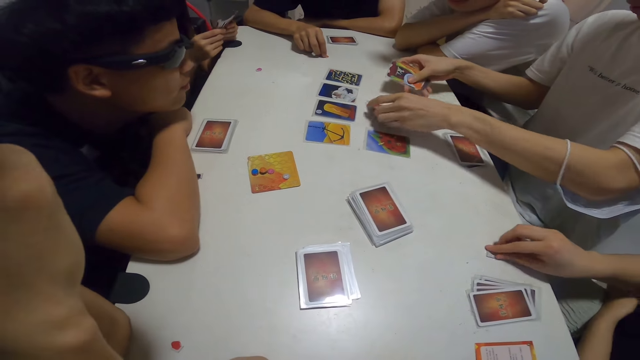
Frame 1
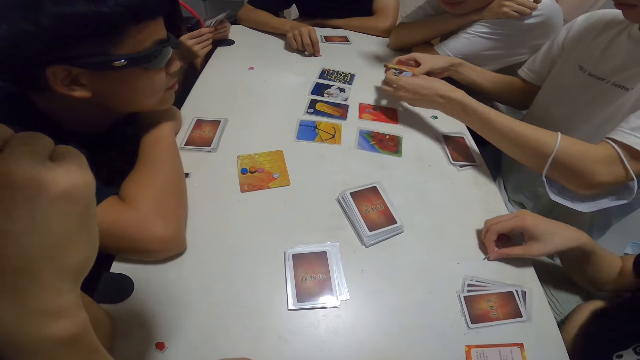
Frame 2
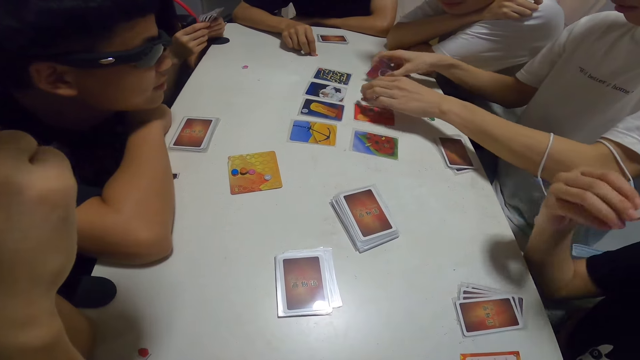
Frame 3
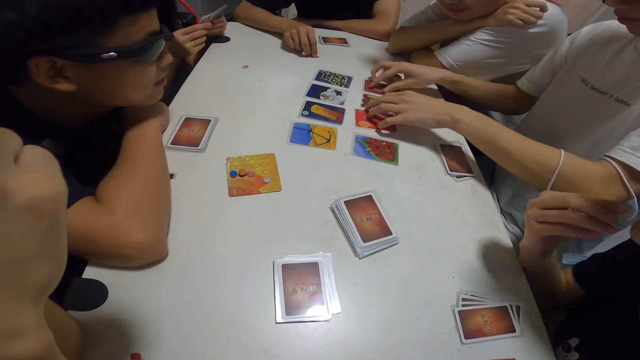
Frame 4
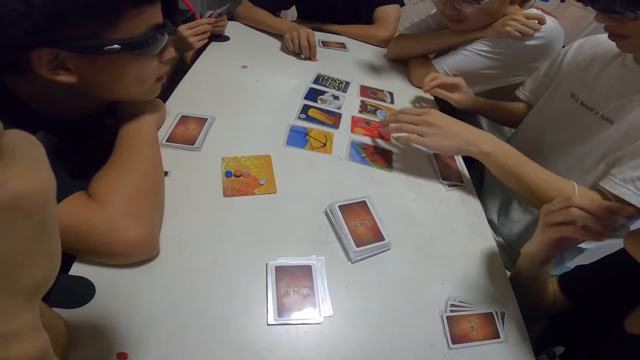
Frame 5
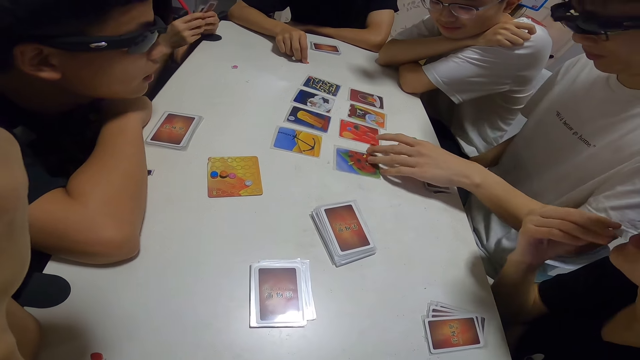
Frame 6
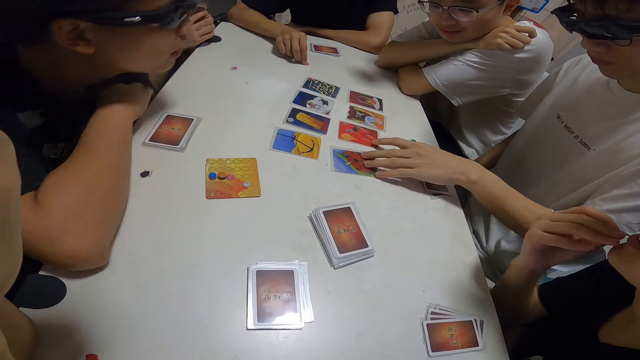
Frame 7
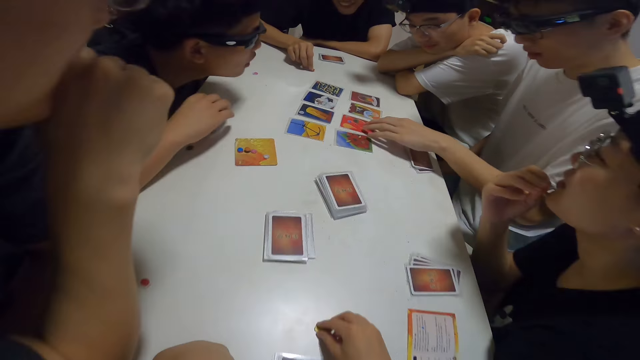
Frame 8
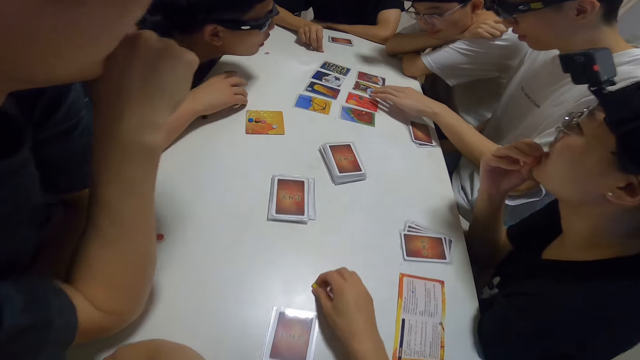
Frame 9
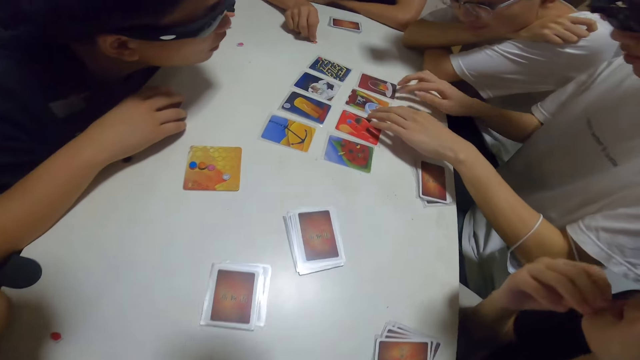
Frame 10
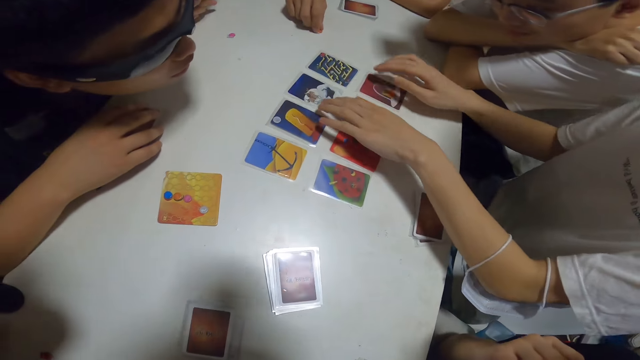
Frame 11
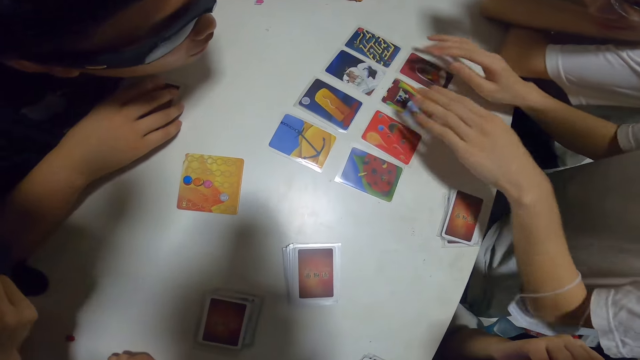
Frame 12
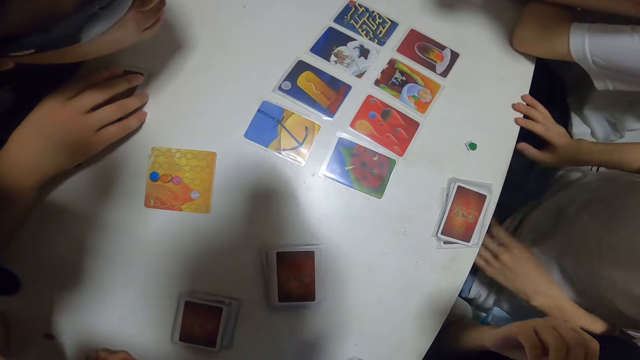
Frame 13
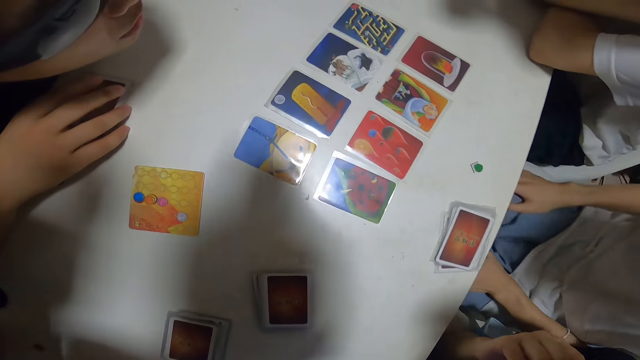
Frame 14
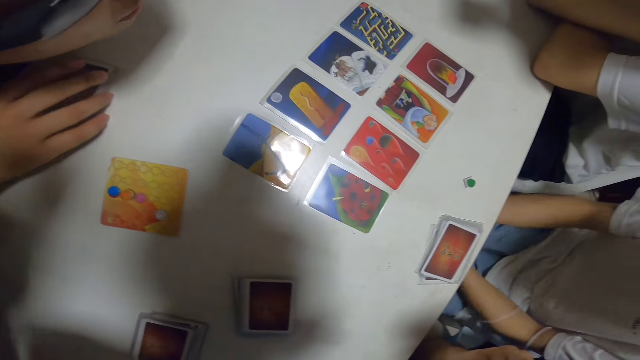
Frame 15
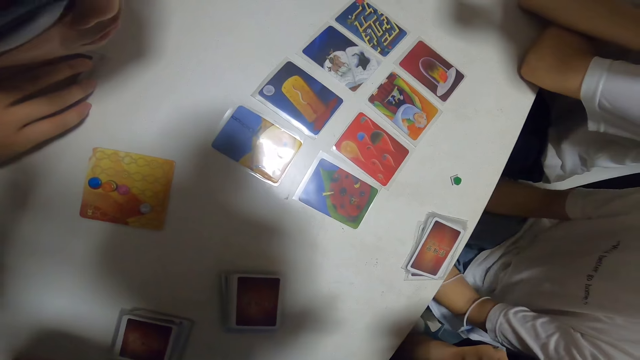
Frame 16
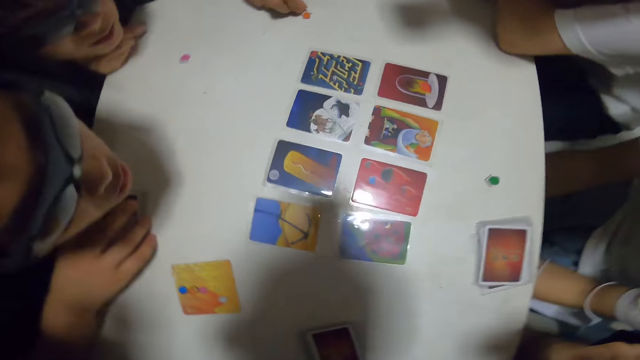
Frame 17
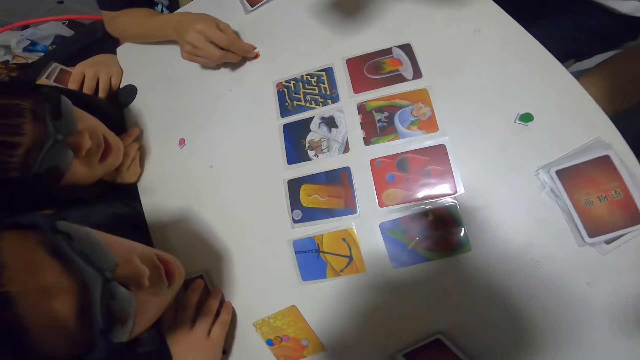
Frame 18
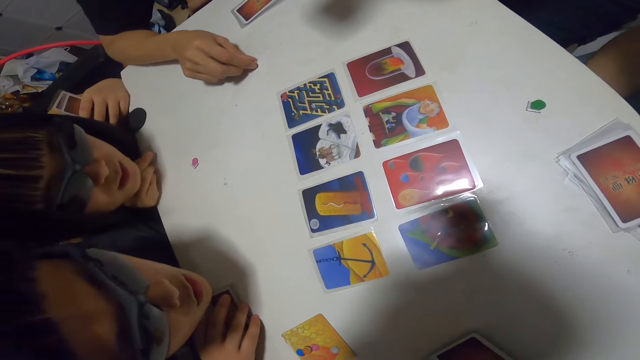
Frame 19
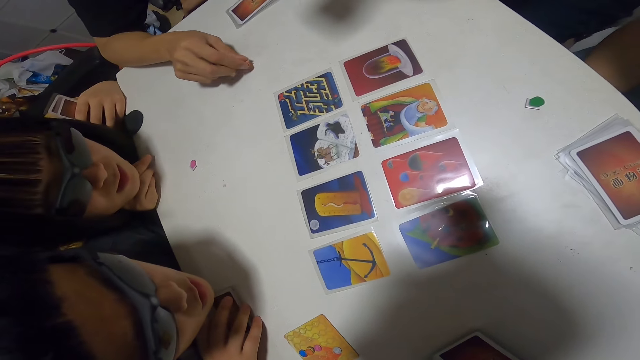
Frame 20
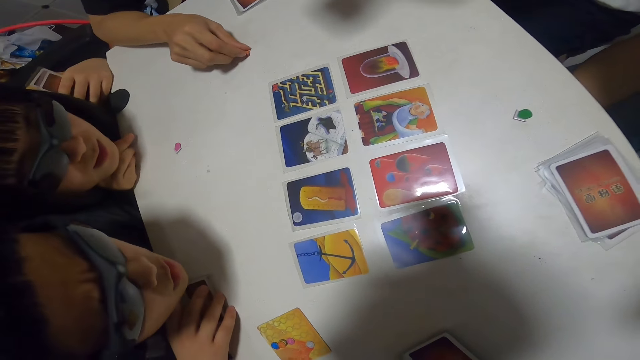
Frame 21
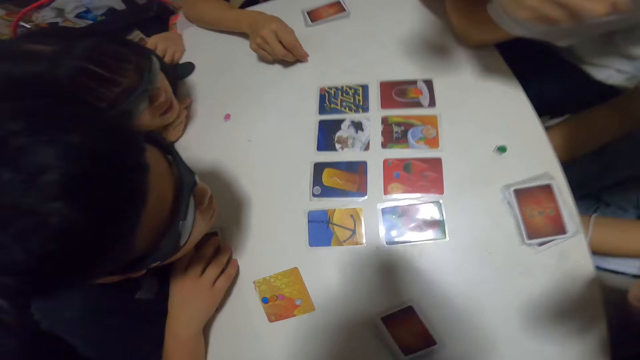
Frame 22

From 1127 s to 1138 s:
A person picks up the assorted sticker card. Another person places the card on the table. A third person touches her cards. The second person touches the cards and pushes the cards. A fourth person moves. The second person places his hands on his lap. A fifth person moves his head. A sixth person hits the assorted sticker card on the table.

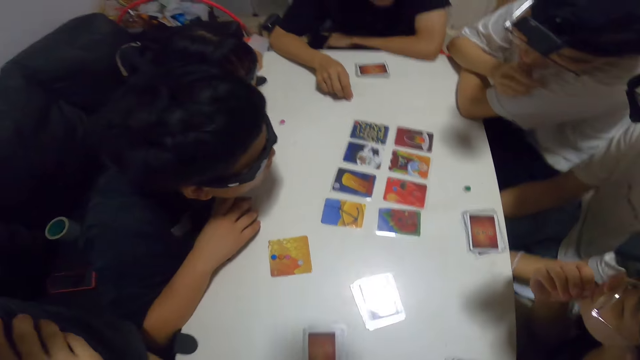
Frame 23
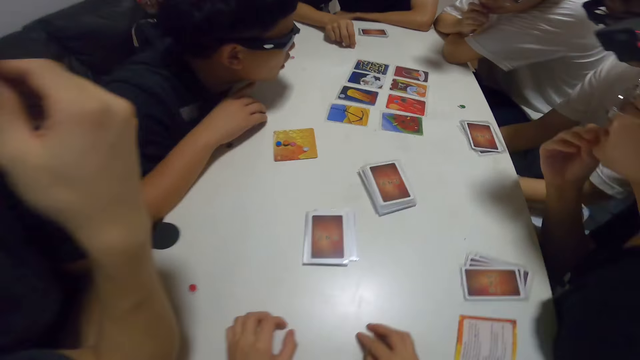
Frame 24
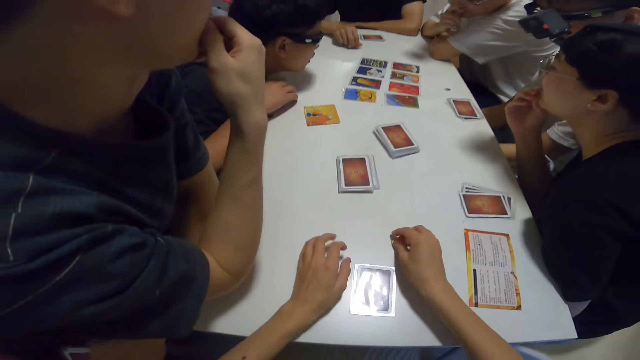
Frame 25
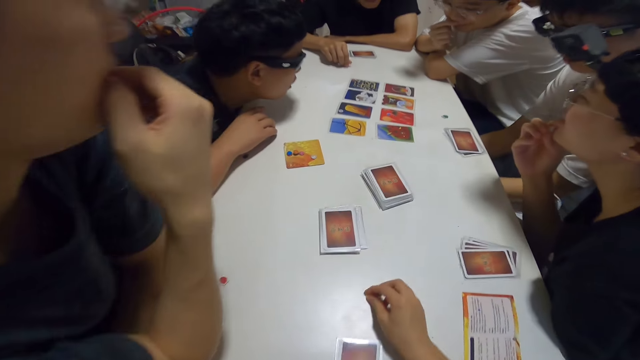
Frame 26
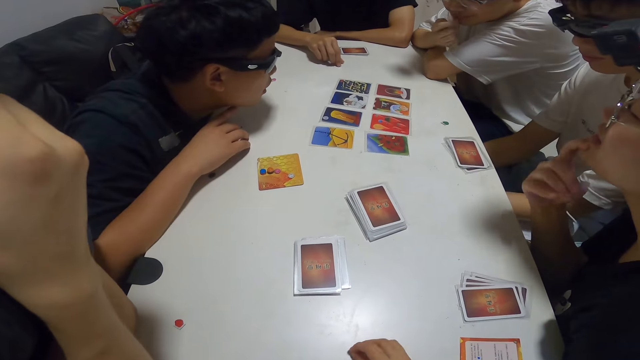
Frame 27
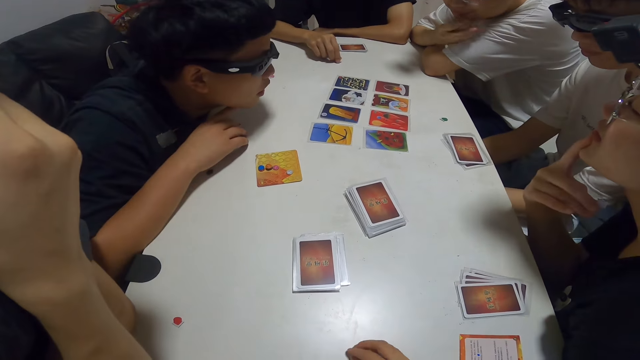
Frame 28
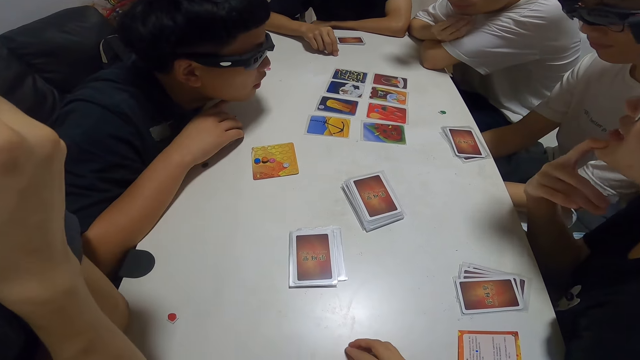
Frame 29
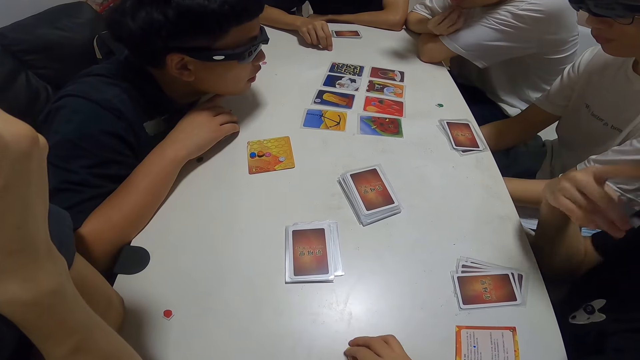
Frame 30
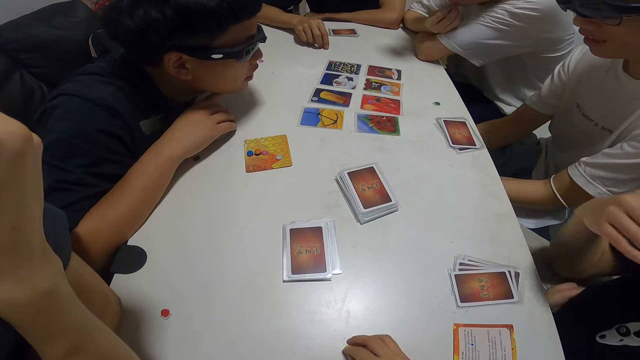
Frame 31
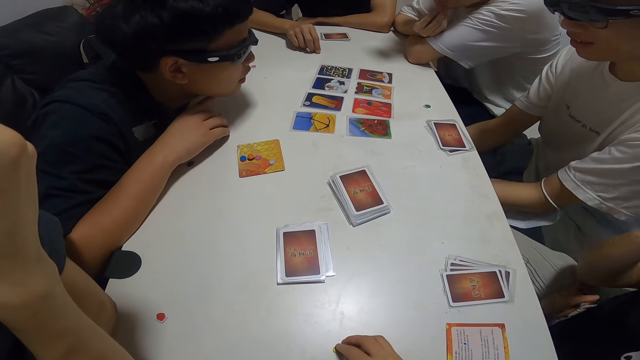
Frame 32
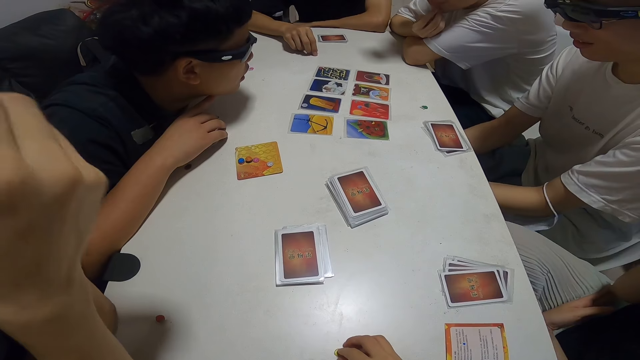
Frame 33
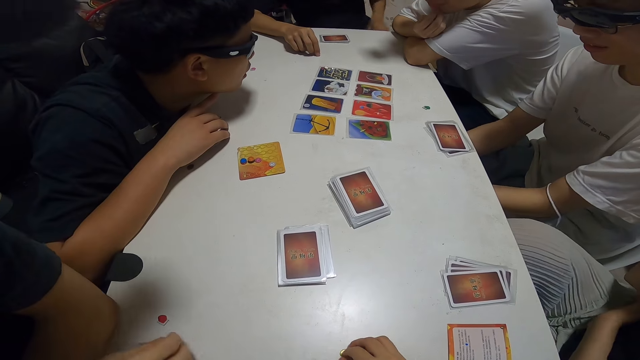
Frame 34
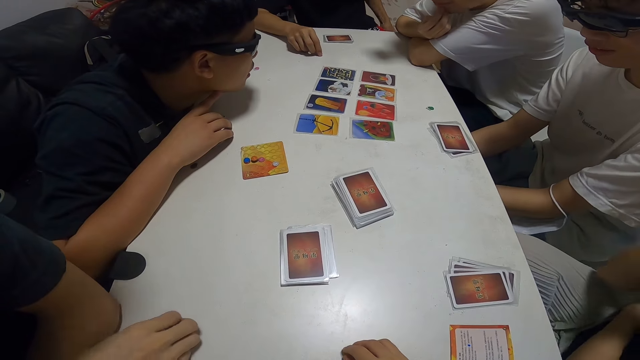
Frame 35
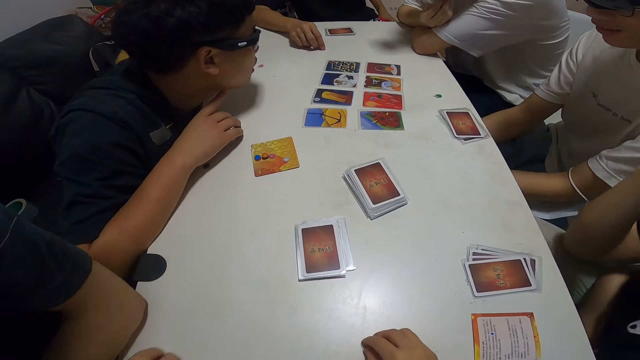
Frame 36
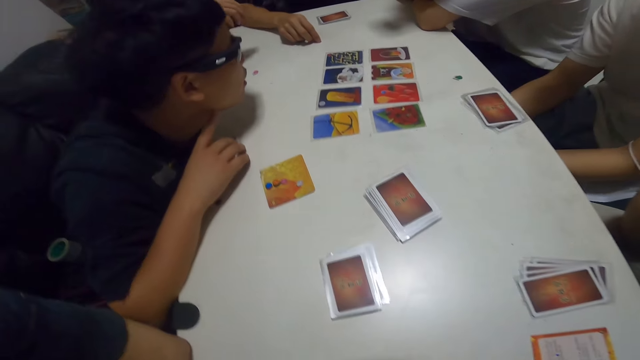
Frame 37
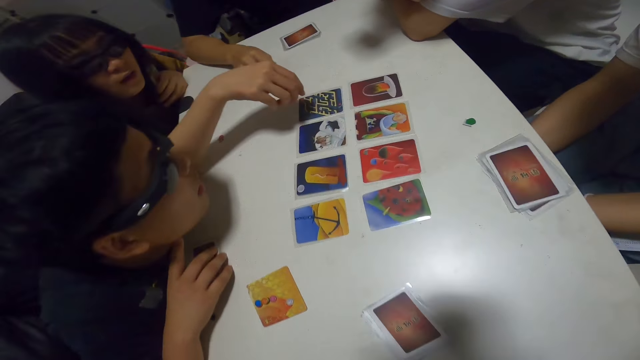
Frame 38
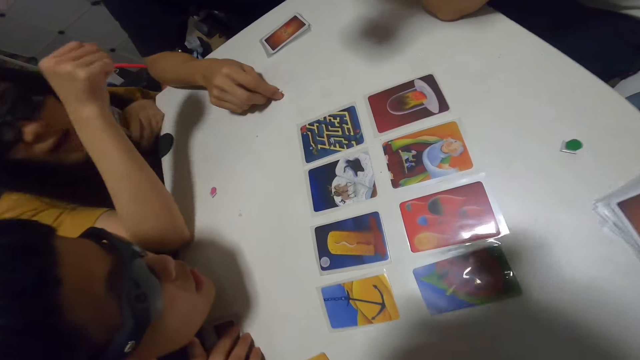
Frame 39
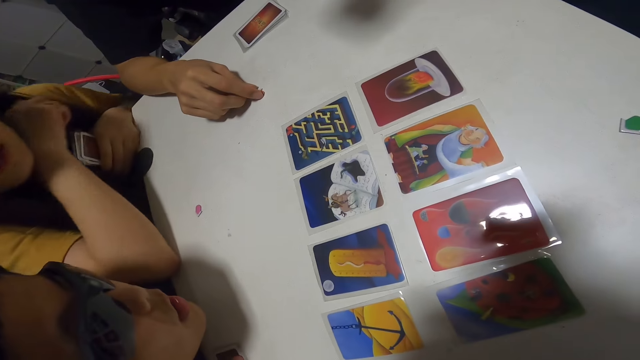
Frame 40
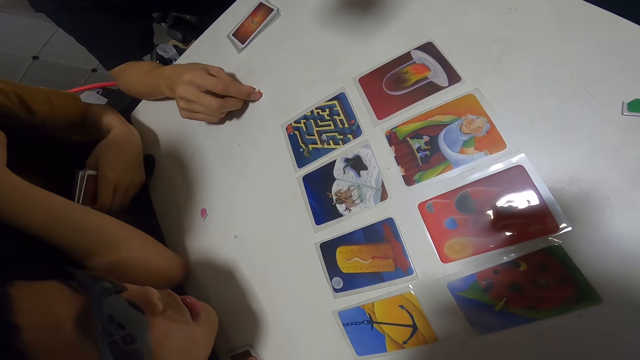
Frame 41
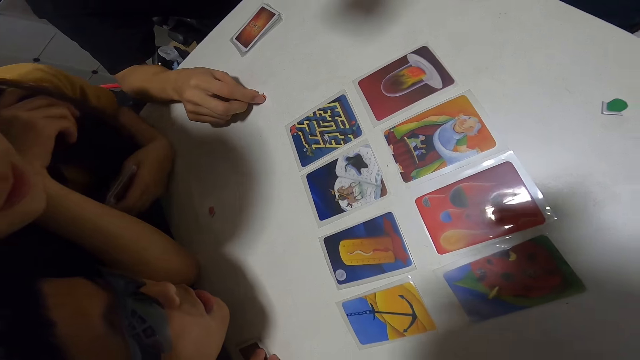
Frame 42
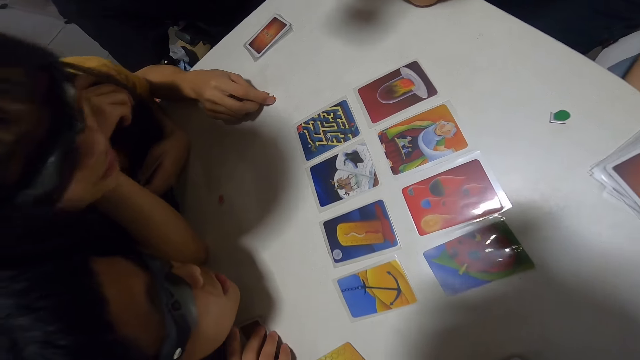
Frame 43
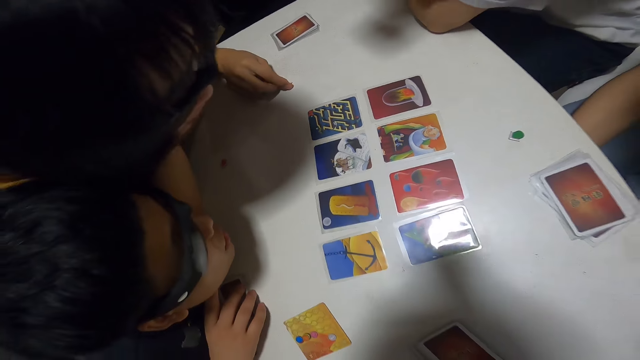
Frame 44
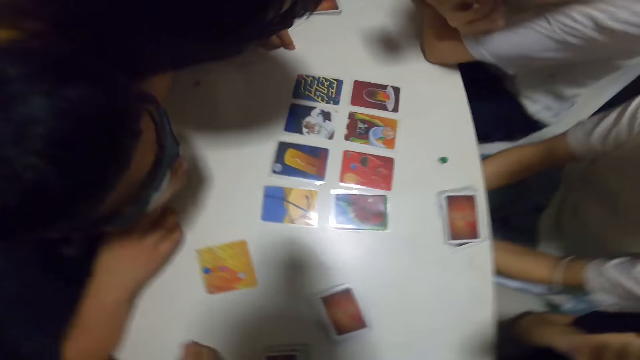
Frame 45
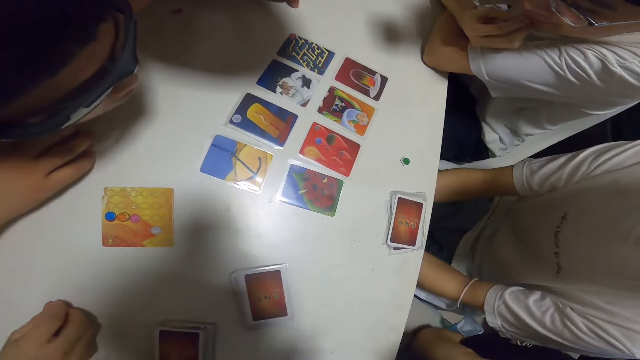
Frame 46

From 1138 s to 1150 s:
A person rests his hand on his other hand. The camera wearer moves her hand. Another person moves her hand. The first person scratches his chin. A third person shakes his leg. The second person moves back. A fourth person moves his hand. A fifth person holds his leg with his hand. The second person moves and leans forward. The fifth person moves her hand, places her hand on the table, and stands. The first person shakes his head.
